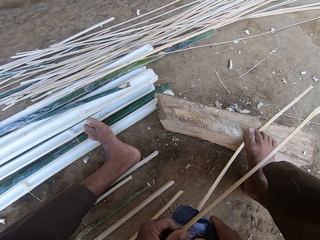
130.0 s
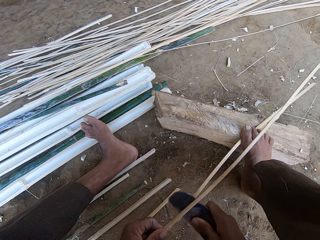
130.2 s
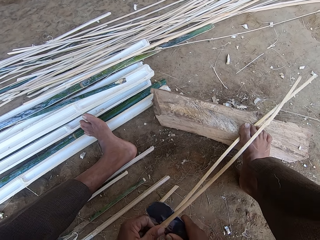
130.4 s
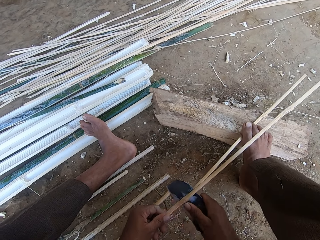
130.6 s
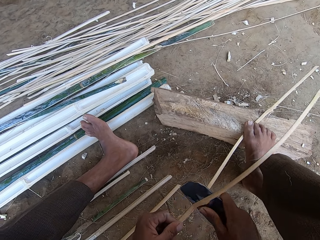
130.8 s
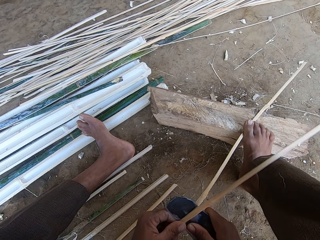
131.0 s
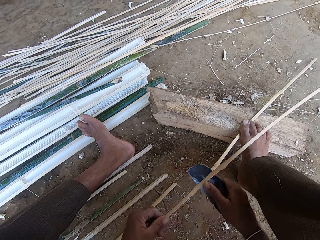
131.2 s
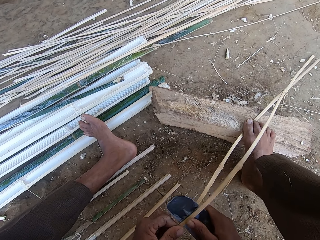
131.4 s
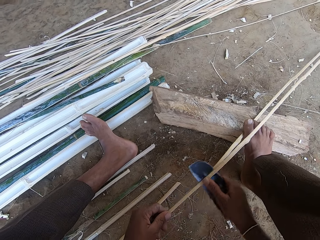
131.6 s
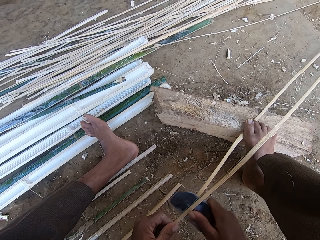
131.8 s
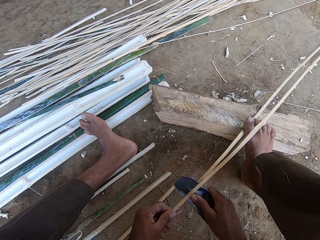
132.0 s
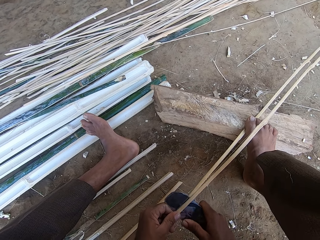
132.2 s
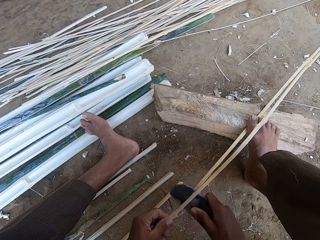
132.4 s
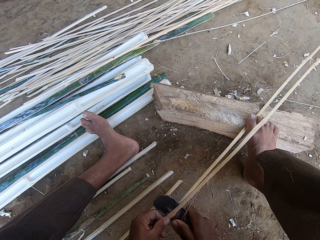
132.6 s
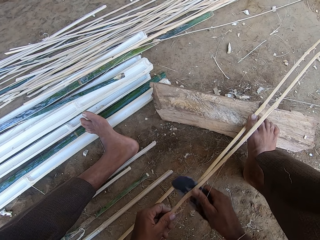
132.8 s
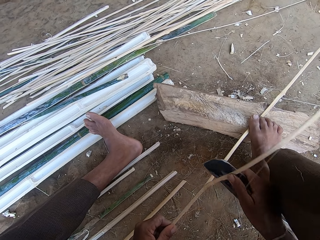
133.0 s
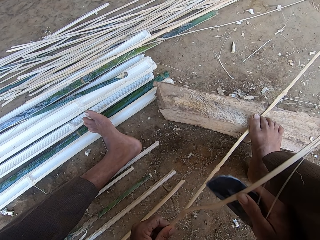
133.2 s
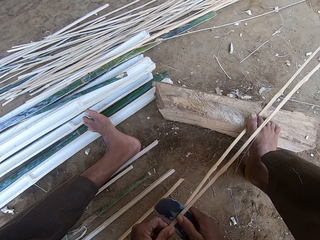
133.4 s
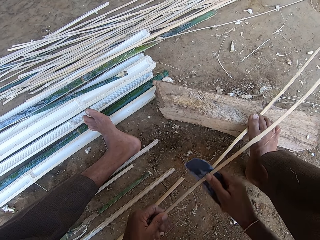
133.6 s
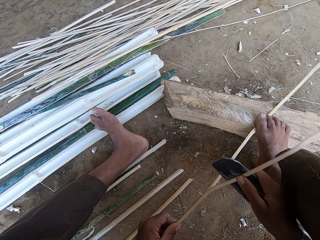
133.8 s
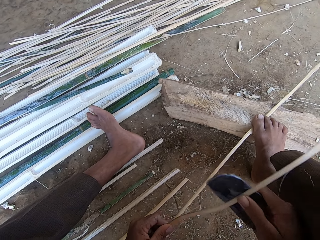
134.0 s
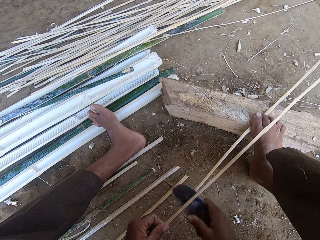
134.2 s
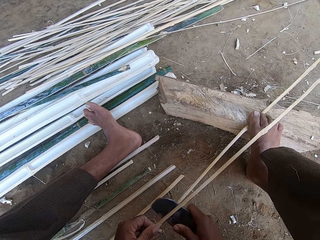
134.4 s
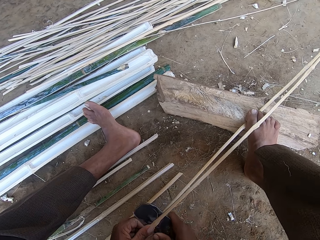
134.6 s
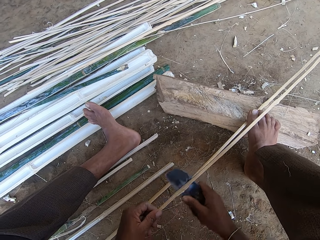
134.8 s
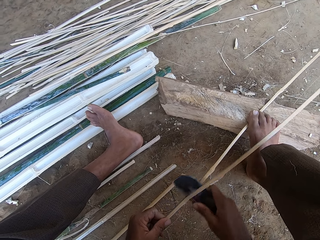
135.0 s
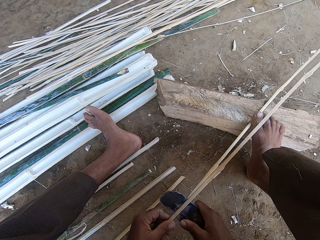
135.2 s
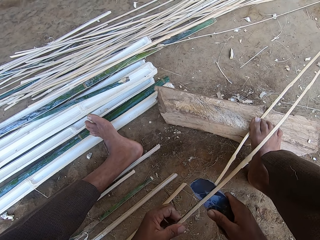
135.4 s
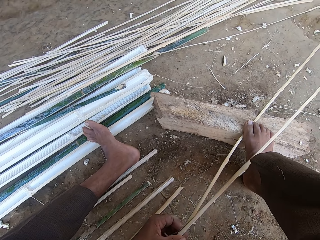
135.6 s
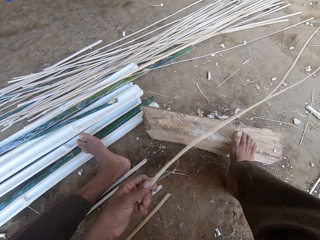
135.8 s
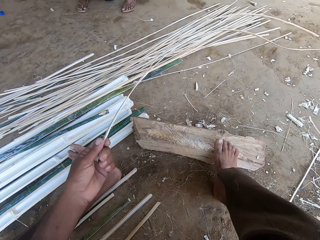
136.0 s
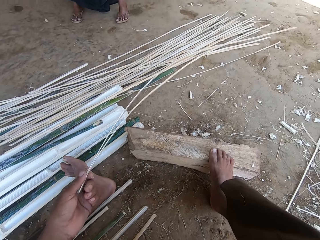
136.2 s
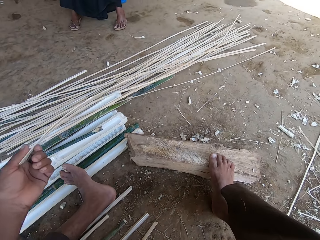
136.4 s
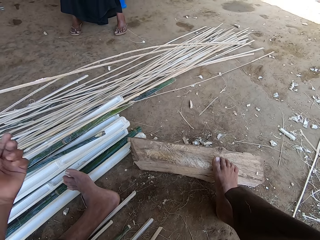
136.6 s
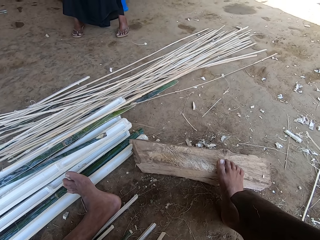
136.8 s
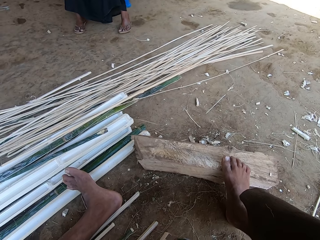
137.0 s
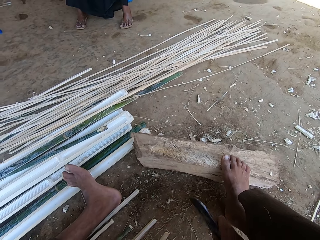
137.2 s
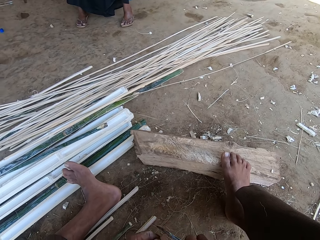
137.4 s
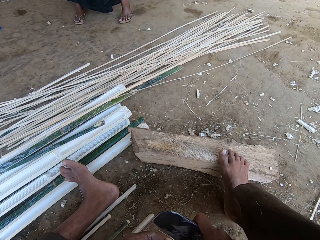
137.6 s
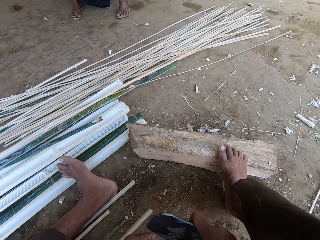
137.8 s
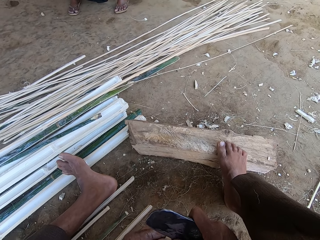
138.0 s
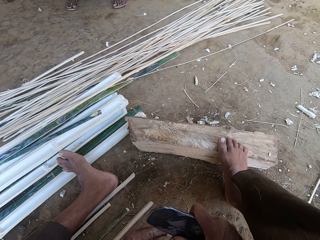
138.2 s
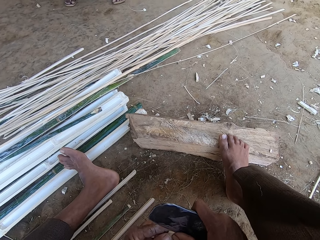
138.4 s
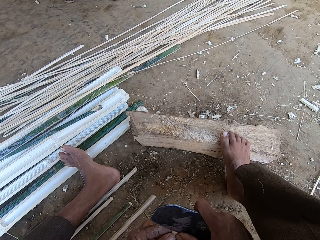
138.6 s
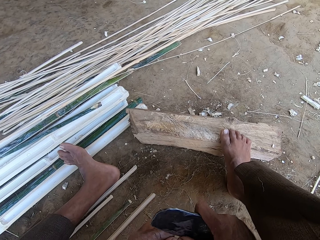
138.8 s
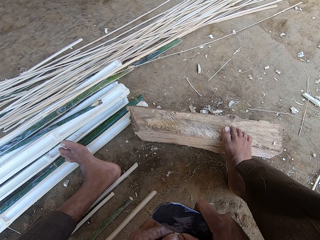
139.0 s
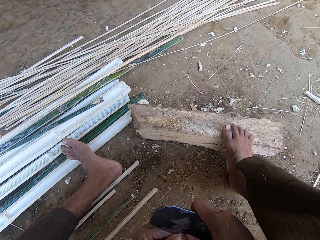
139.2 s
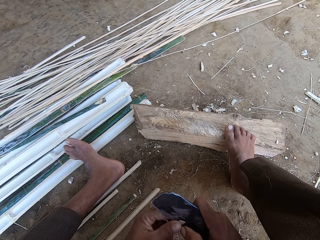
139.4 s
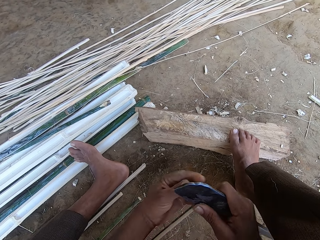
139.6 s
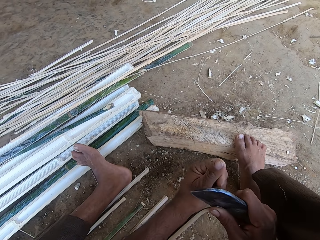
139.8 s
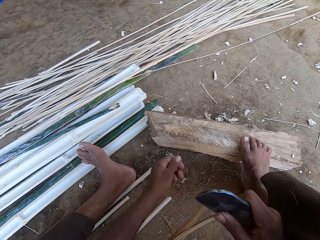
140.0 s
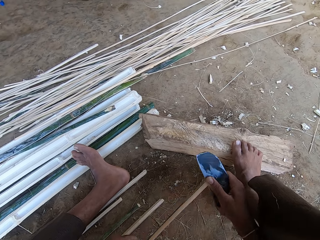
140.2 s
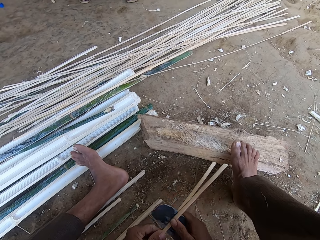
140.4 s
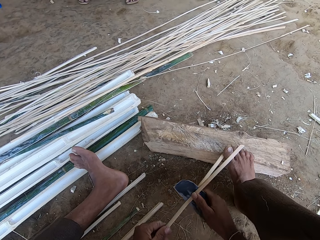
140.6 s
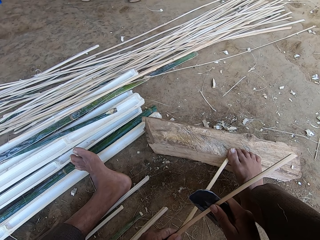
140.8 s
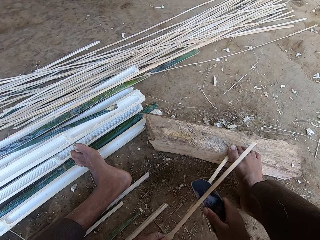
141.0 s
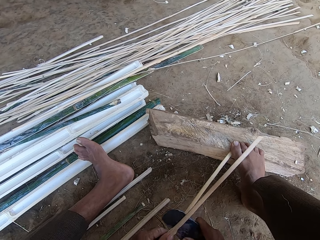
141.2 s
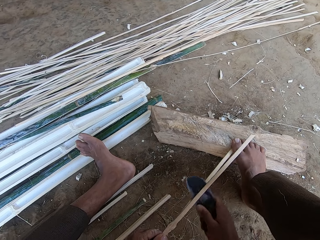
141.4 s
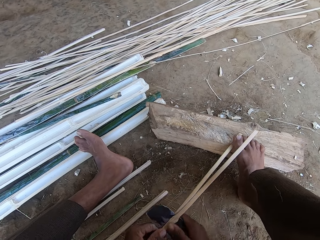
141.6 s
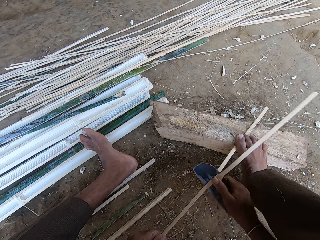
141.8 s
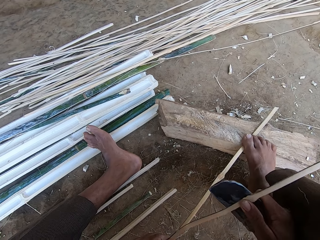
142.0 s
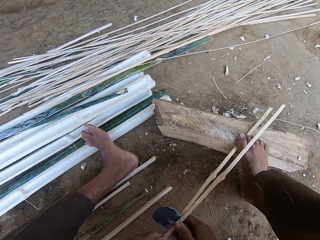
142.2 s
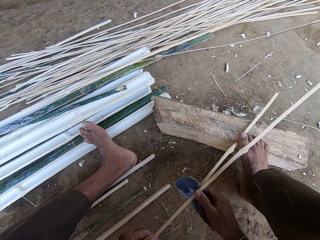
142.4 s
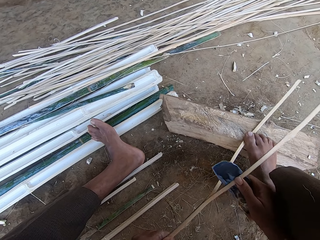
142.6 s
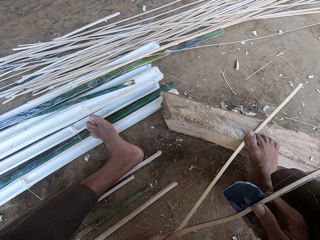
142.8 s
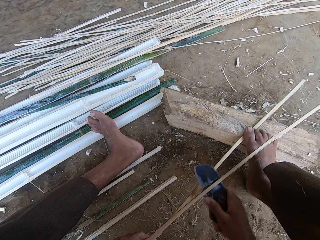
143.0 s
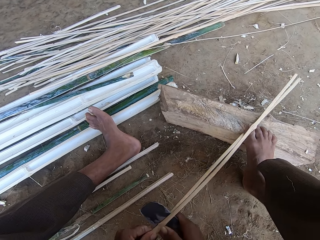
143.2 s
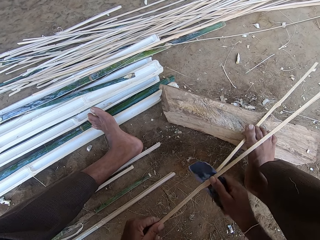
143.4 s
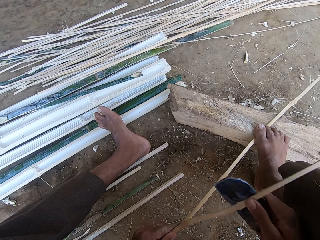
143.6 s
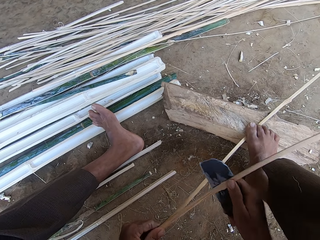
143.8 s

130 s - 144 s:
The camera wearer deposits the reeds or bamboo aside. They pick up the bamboo. They slice the bamboo. They talk to a woman. They step on the bamboo. The woman talks to the camera wearer.

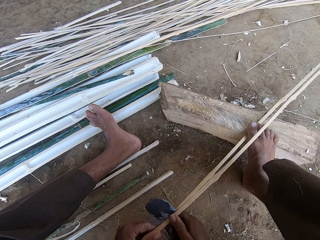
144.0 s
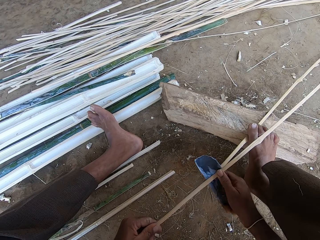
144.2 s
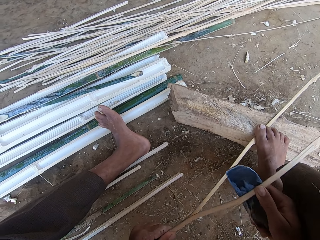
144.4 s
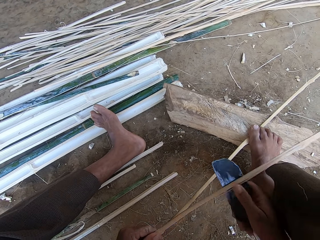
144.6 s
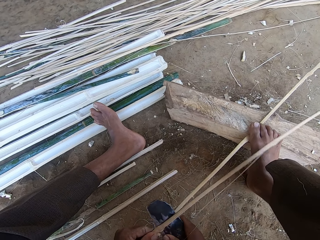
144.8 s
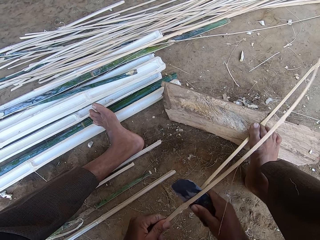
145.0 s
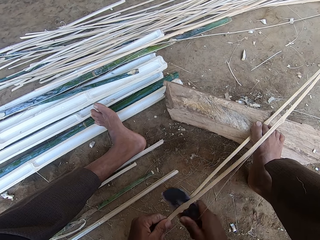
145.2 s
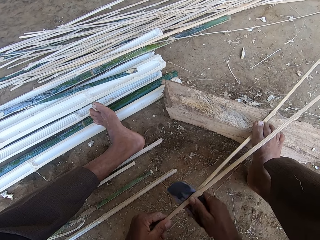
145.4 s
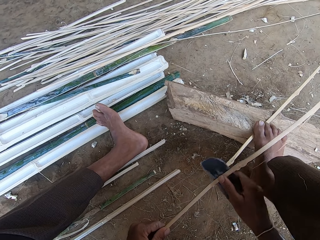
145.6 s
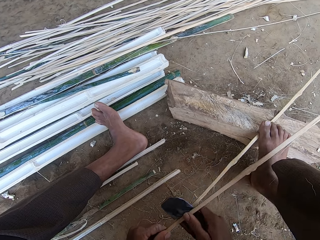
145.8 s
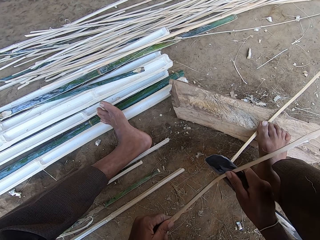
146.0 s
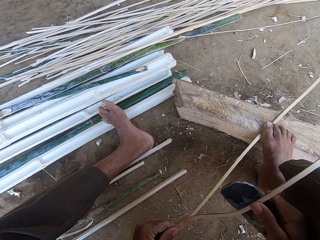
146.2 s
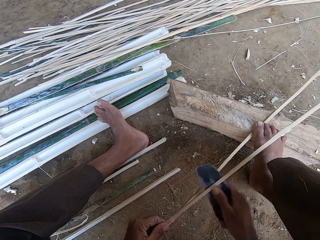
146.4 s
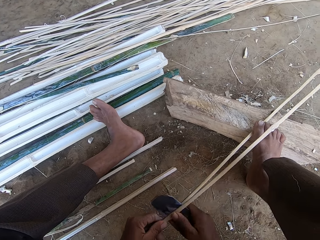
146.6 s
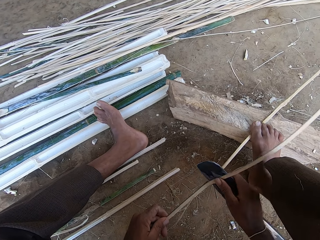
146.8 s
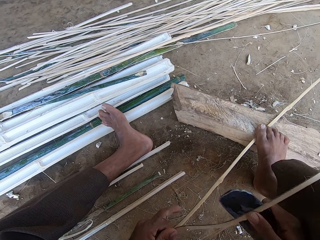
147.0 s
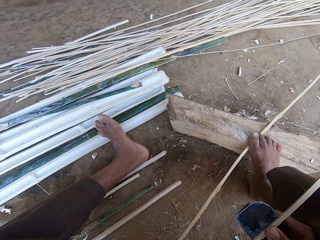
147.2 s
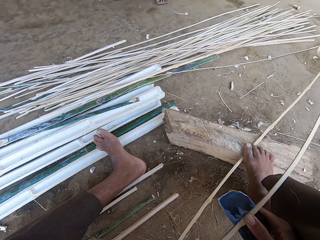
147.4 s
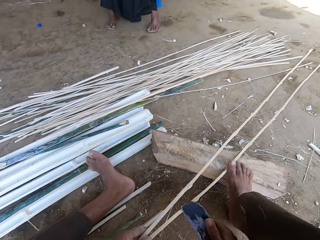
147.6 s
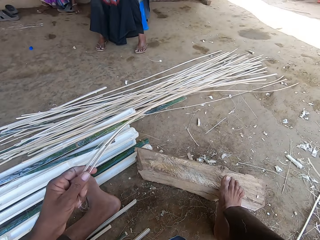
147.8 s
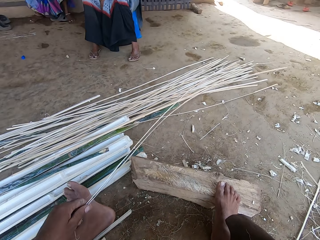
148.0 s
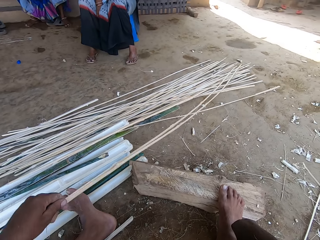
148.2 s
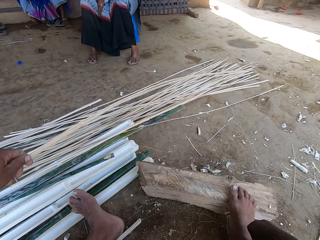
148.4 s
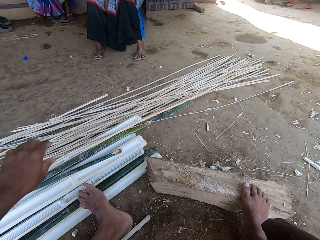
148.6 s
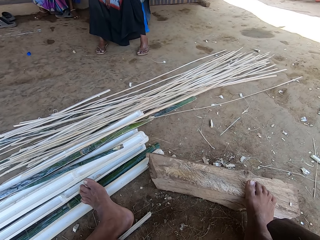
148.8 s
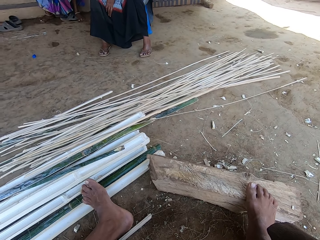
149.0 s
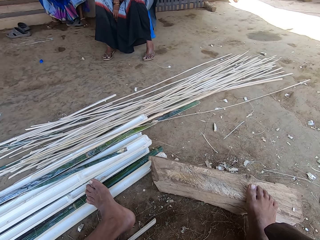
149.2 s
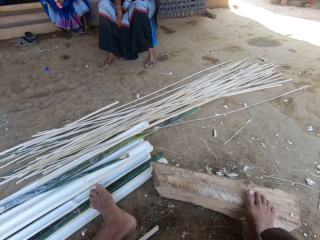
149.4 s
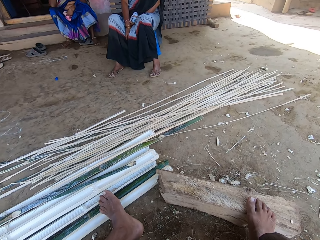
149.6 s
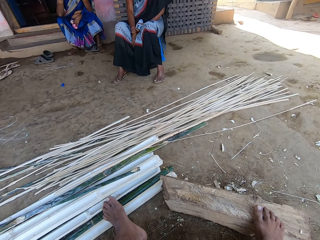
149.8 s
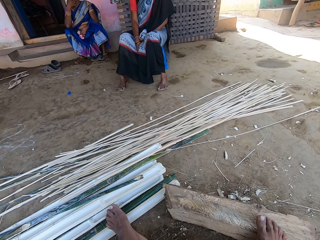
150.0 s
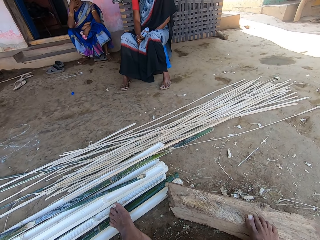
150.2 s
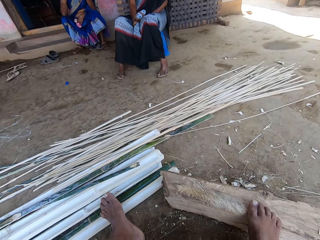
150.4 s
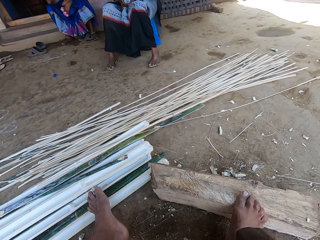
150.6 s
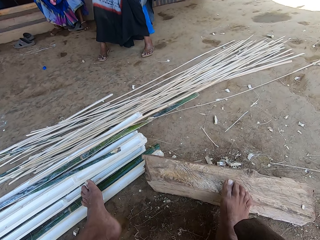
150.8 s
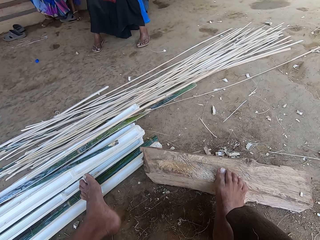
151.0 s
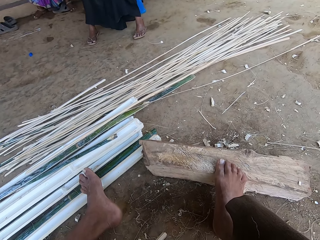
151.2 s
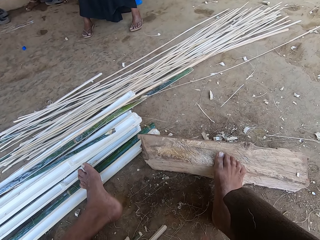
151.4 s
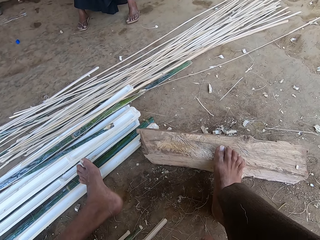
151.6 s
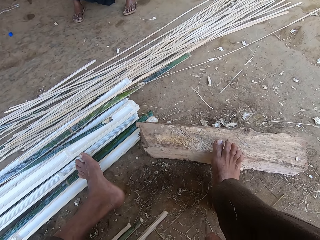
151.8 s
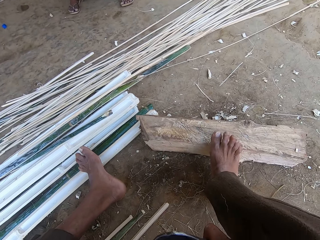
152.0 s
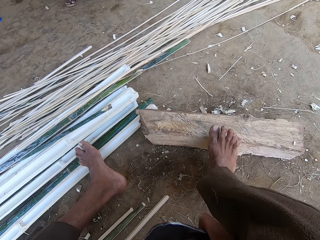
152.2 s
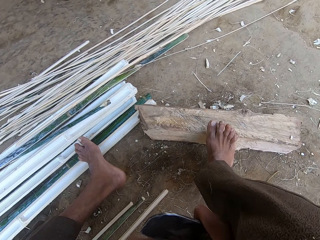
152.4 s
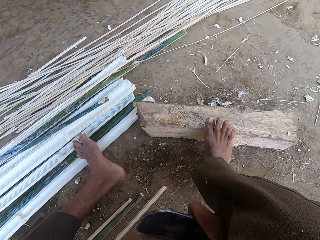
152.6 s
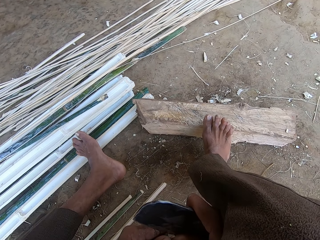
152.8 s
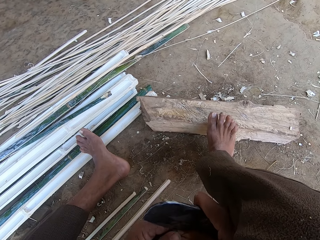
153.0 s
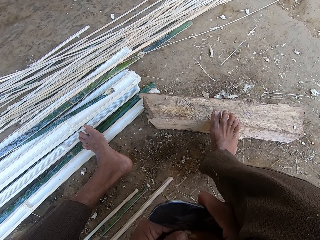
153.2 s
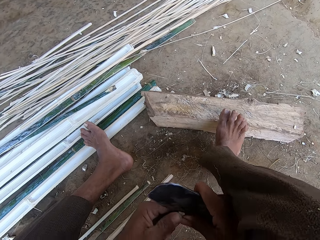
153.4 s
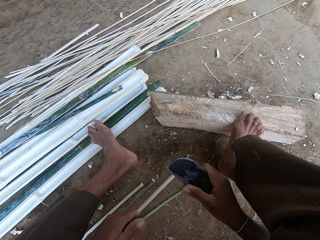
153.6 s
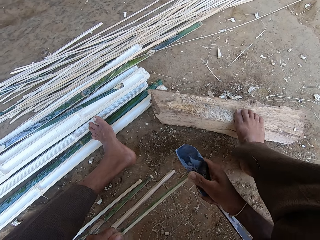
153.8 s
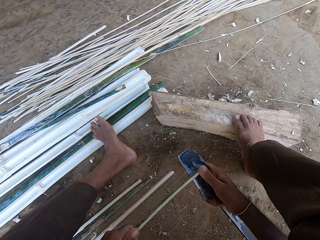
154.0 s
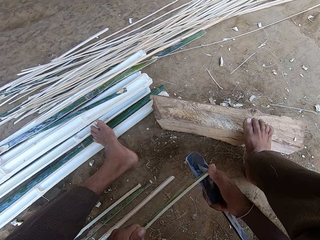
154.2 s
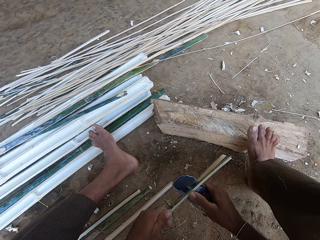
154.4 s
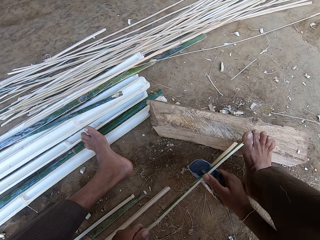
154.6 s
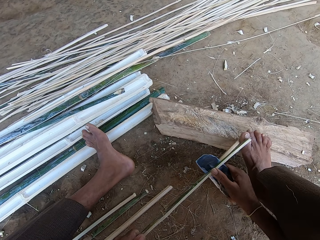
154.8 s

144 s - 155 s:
The camera wearer talks to a woman. The woman talks to the camera wearer. The camera wearer drops bamboo. They slice the bamboo.
